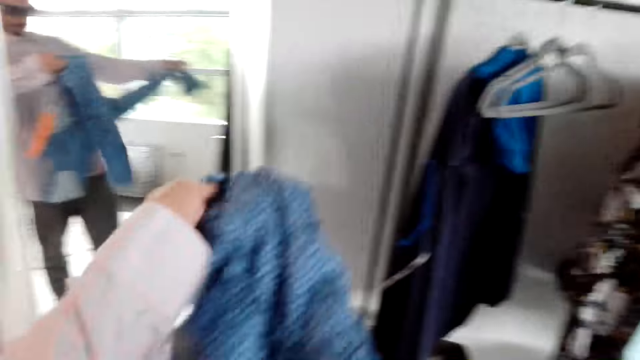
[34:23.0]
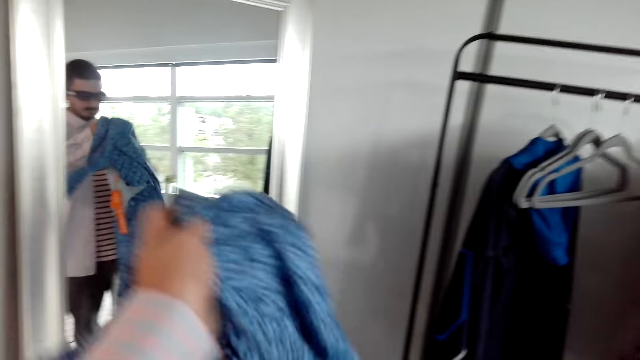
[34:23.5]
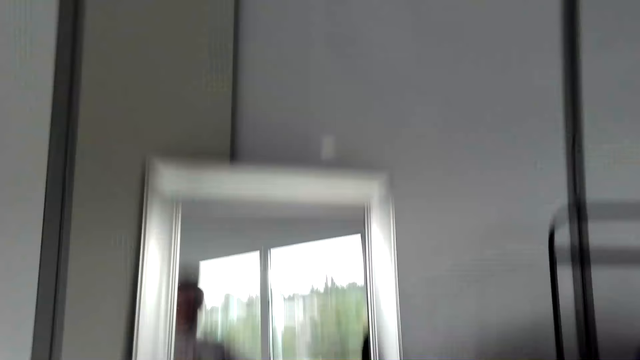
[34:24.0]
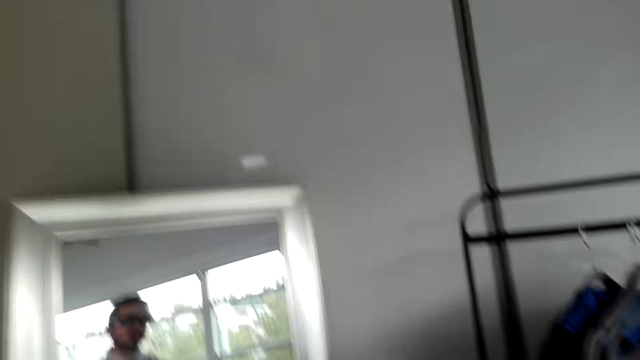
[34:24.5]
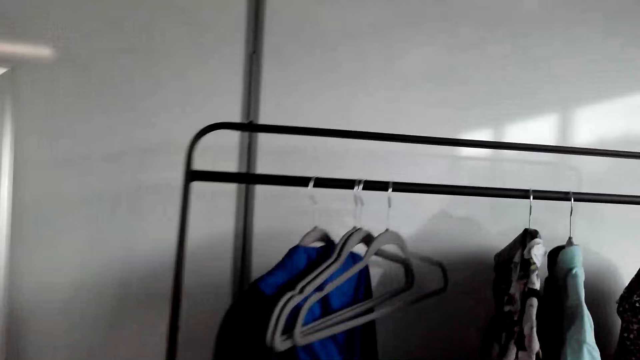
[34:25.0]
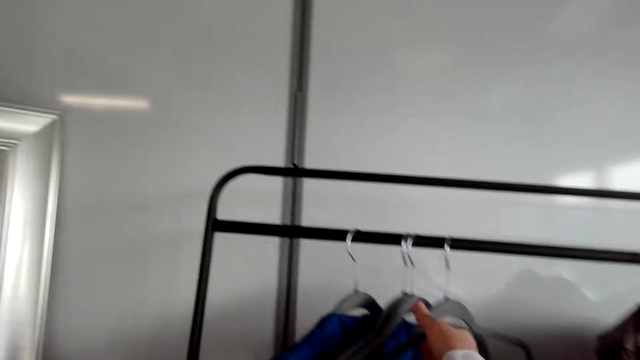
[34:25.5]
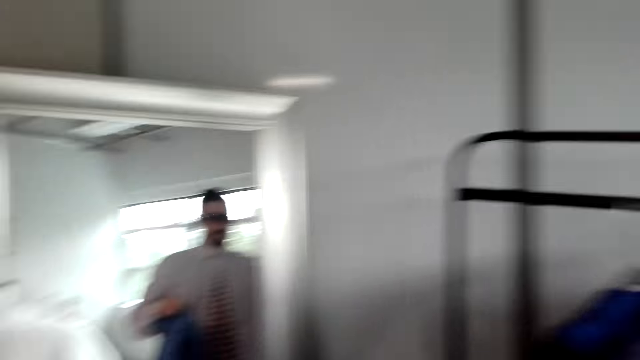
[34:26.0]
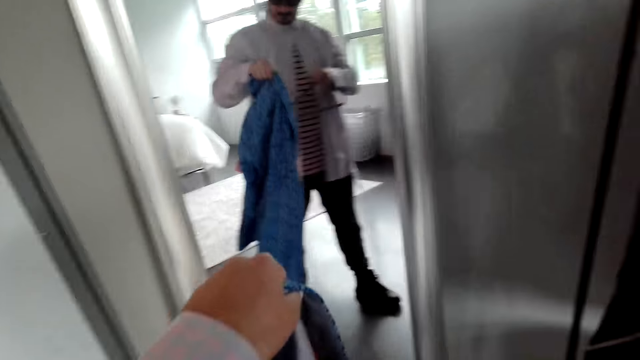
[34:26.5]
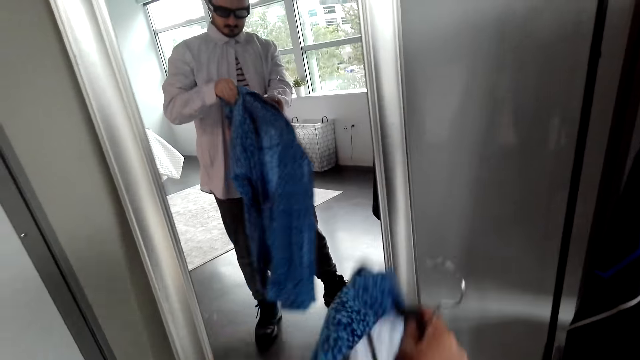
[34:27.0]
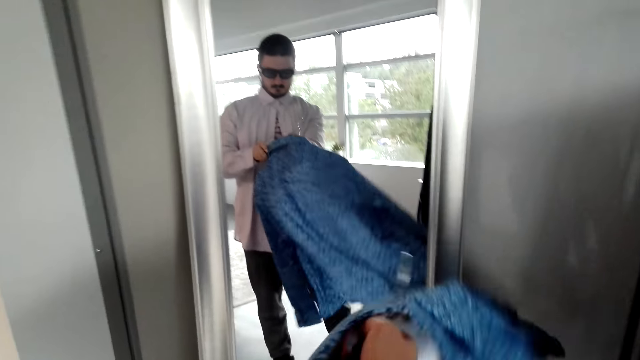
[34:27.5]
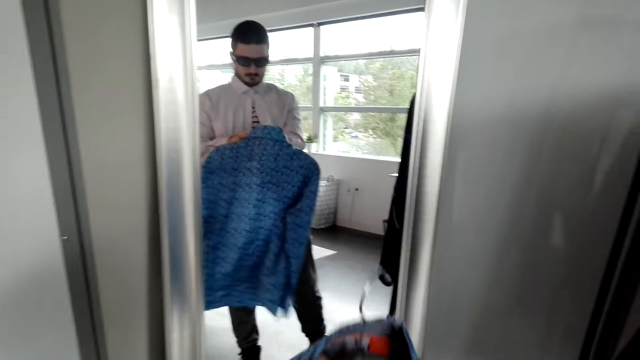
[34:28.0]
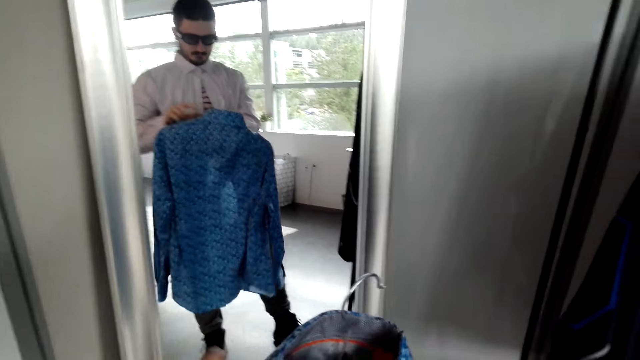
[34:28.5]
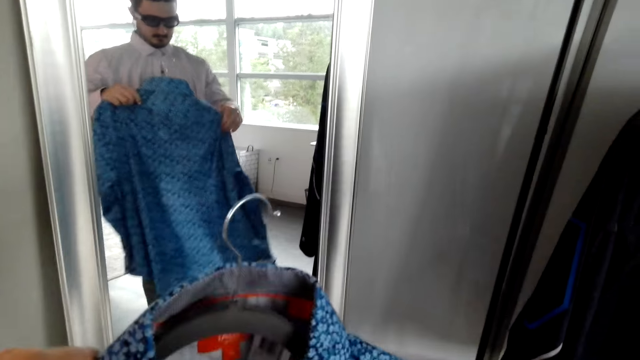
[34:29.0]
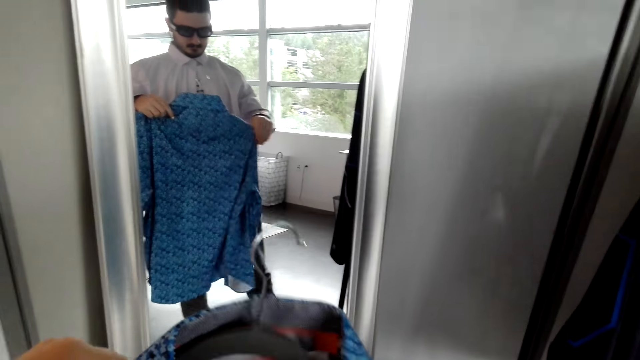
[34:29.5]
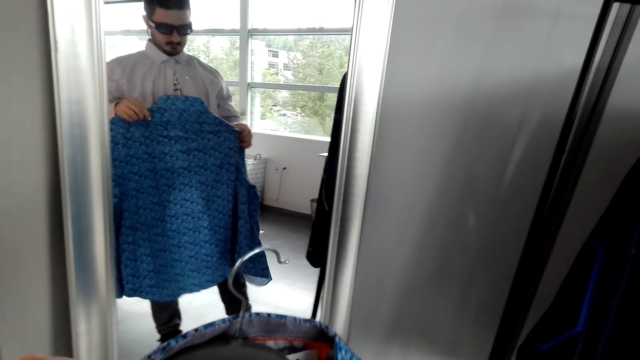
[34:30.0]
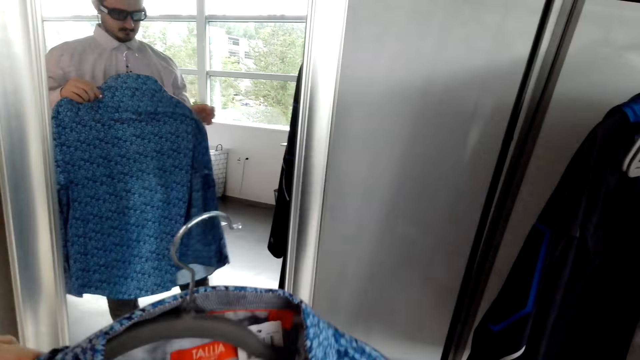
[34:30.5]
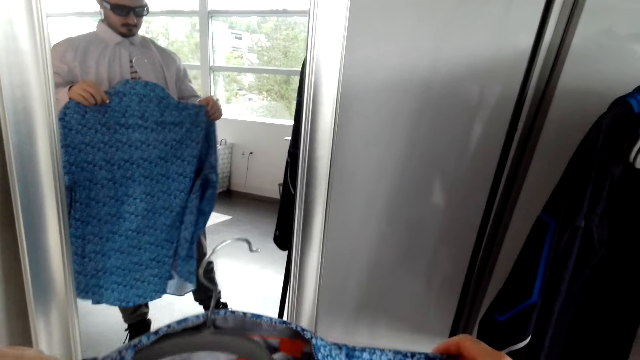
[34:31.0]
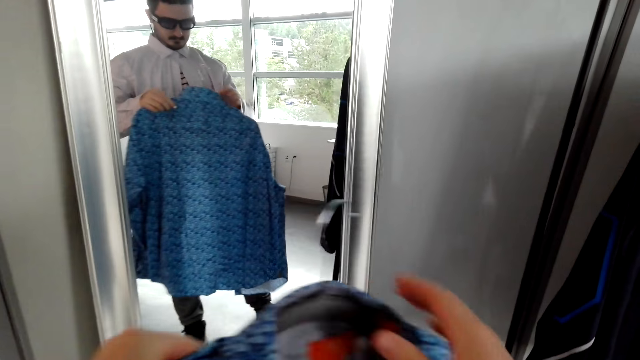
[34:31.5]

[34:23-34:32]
The camera wearer picks up a hanger. They hang the shirt on the hanger.

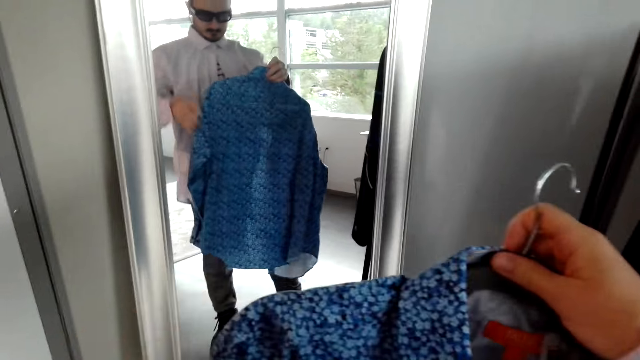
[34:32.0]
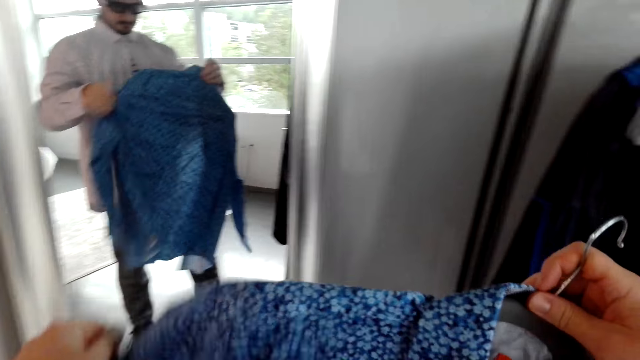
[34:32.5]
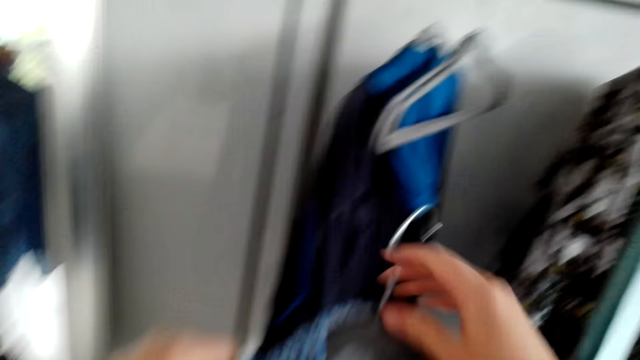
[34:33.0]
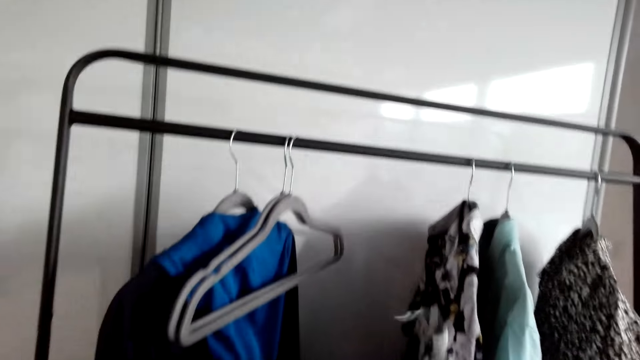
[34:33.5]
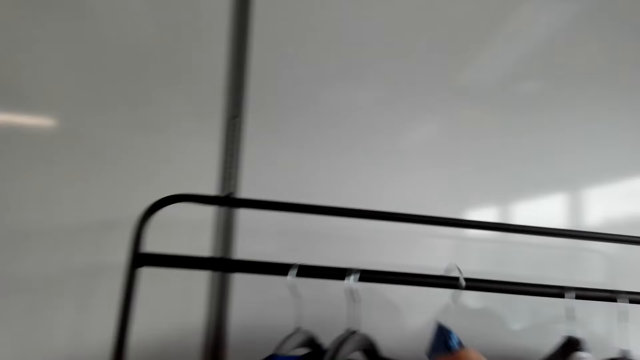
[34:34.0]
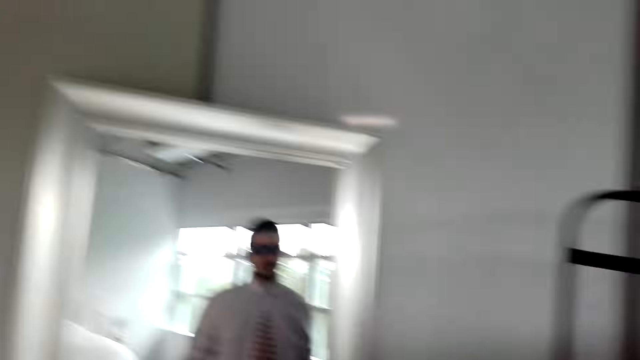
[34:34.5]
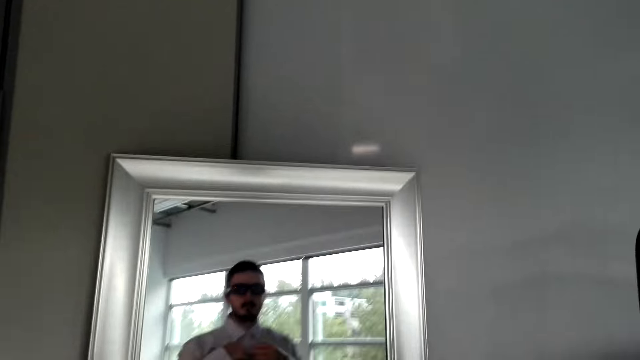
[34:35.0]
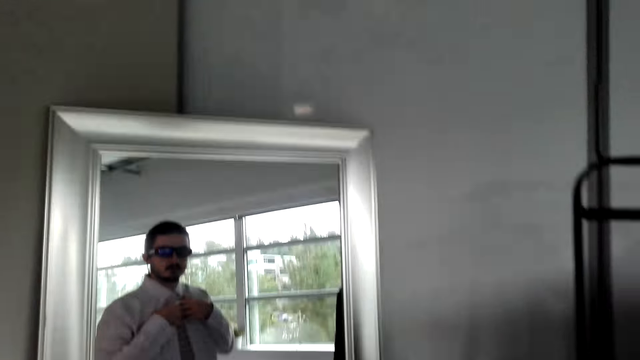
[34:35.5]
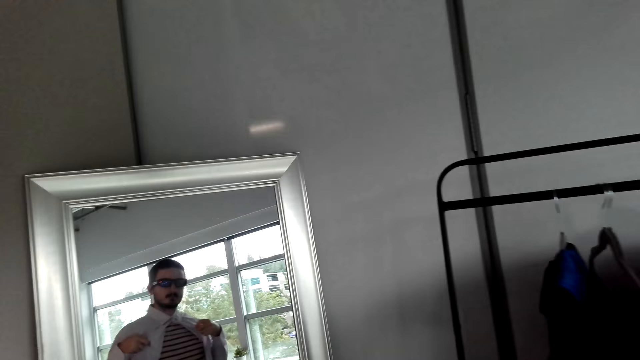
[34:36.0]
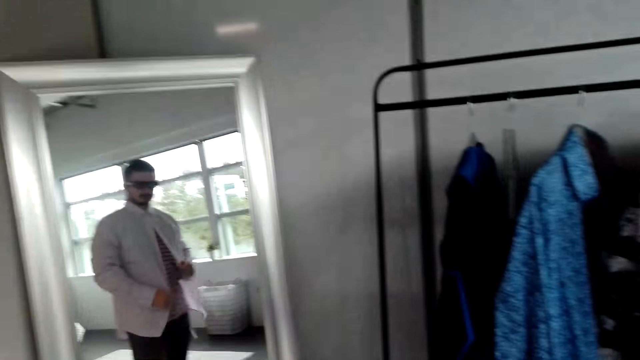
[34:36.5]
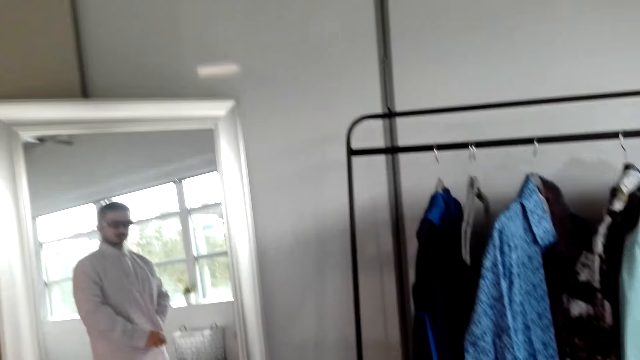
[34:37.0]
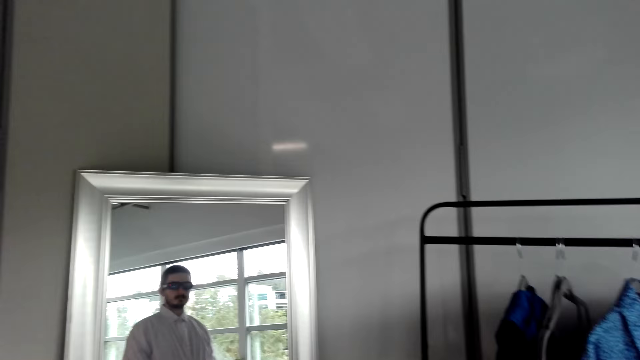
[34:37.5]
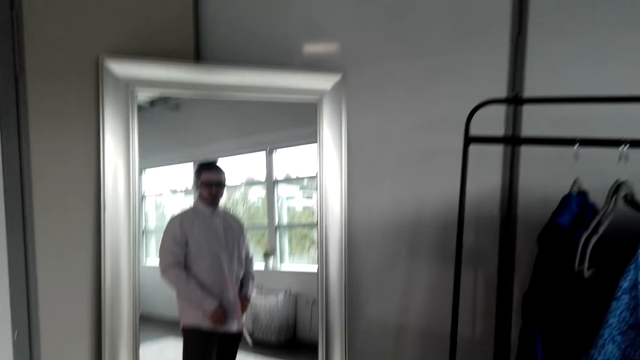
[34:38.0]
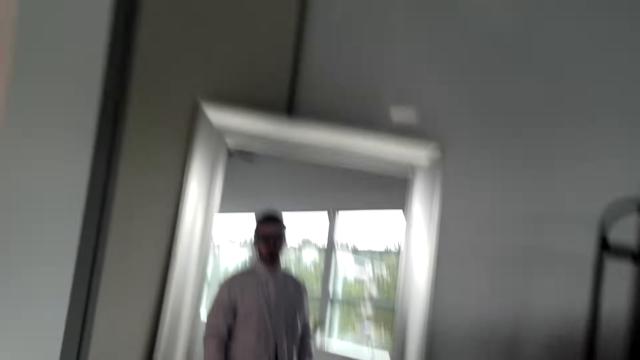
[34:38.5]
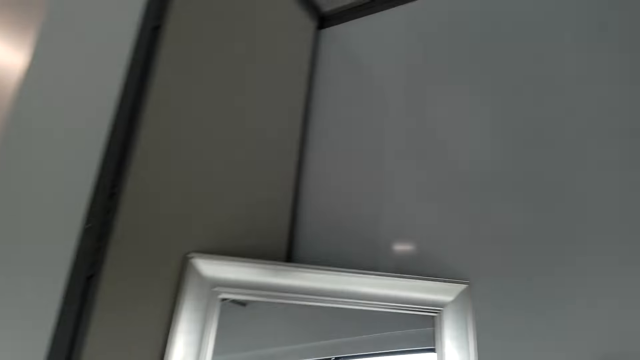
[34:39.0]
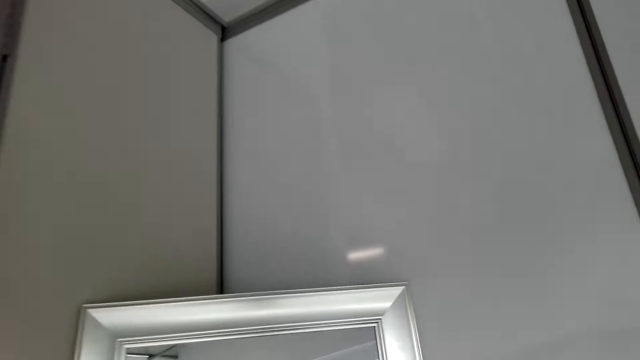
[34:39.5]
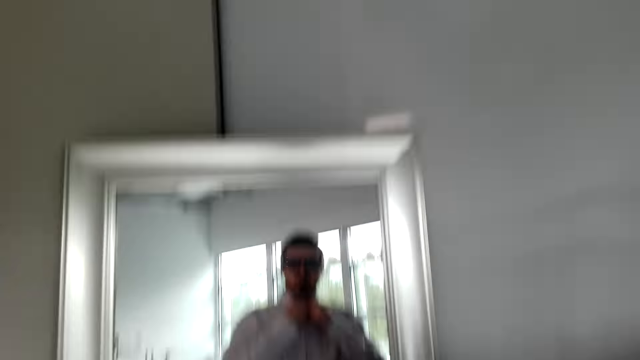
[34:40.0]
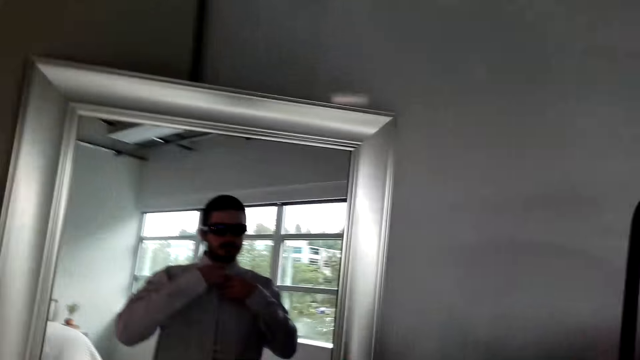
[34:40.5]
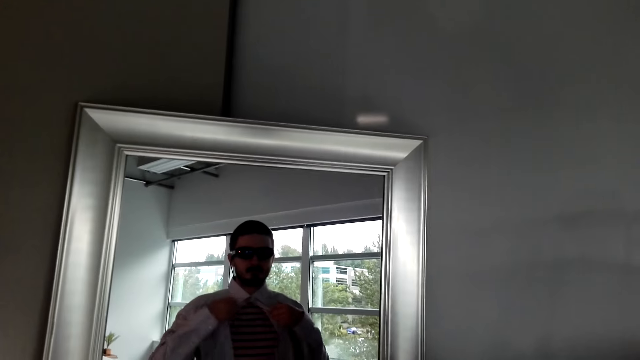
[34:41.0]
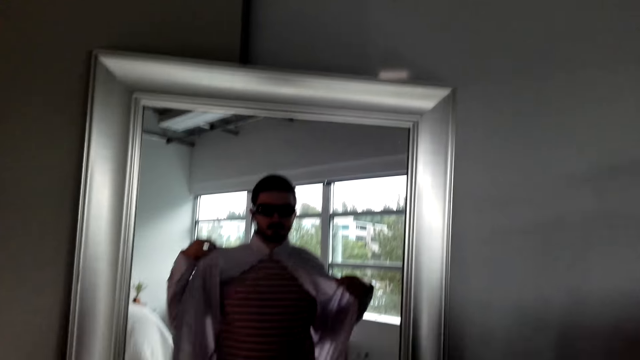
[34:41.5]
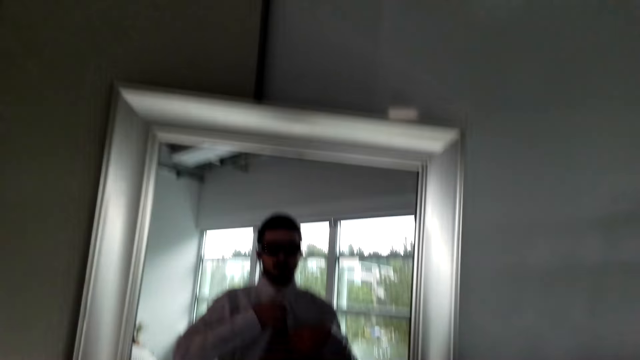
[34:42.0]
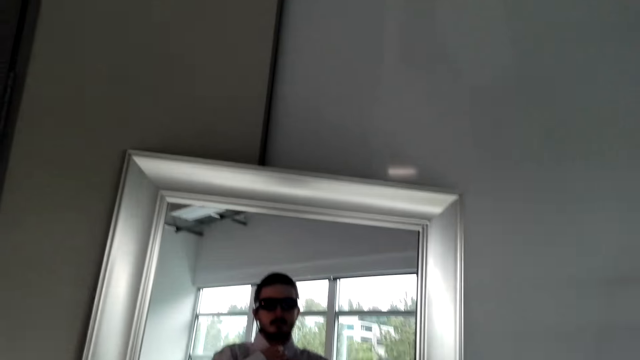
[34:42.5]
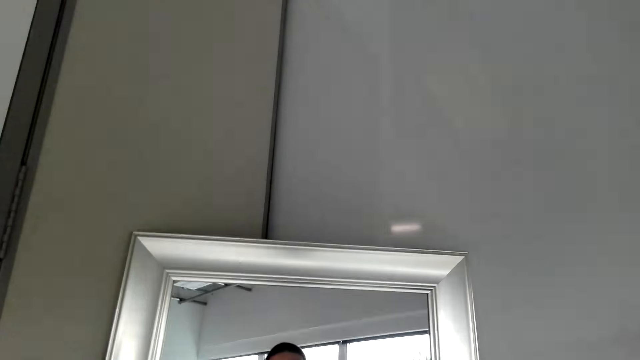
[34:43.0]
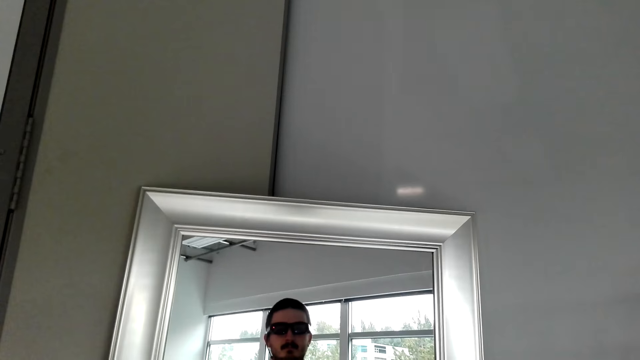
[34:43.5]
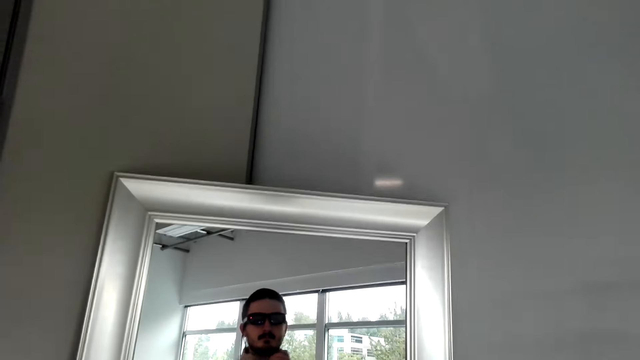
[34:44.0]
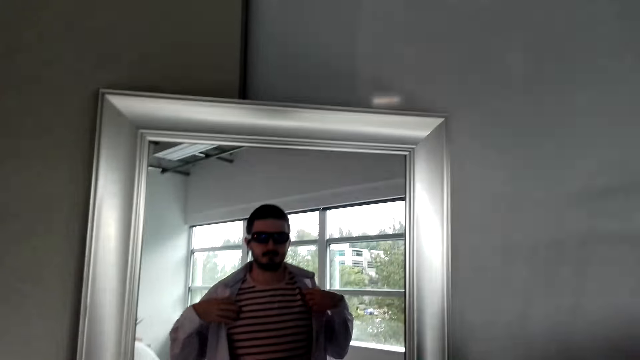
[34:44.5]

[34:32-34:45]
The camera wearer hangs the shirt on a metal rail. He looks at himself in the mirror.
